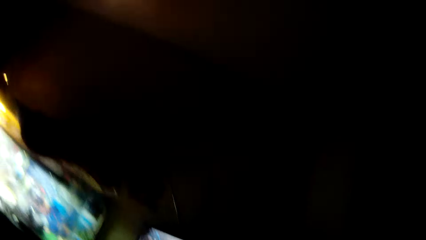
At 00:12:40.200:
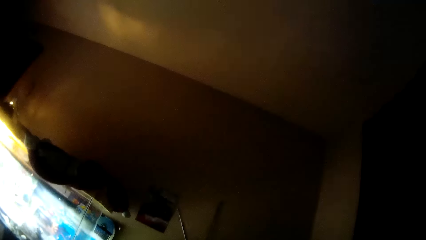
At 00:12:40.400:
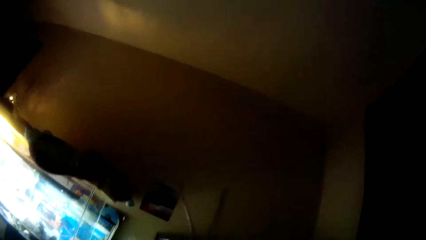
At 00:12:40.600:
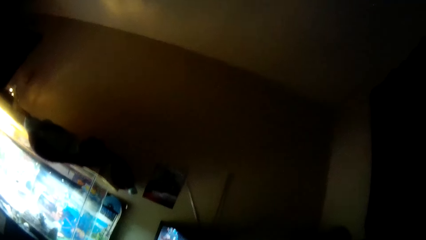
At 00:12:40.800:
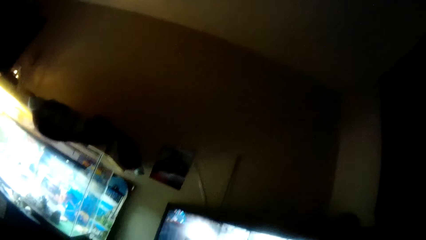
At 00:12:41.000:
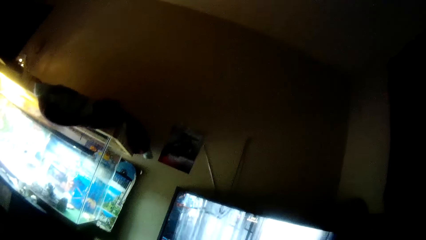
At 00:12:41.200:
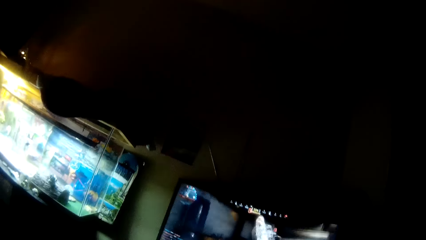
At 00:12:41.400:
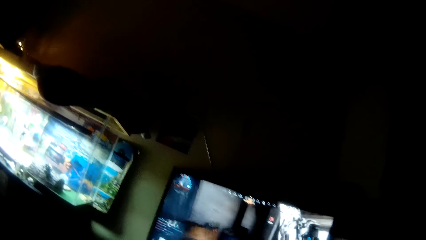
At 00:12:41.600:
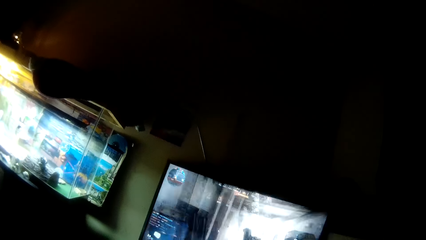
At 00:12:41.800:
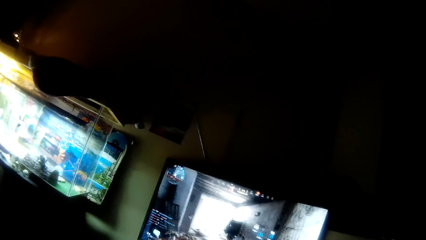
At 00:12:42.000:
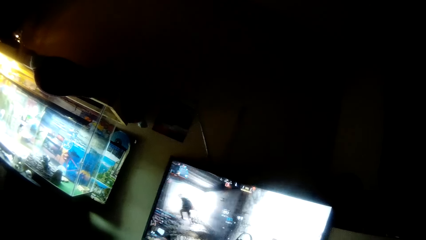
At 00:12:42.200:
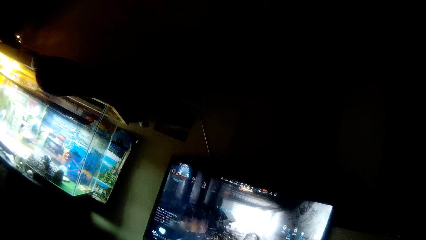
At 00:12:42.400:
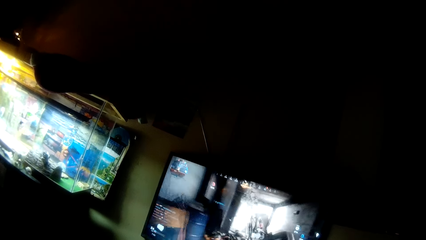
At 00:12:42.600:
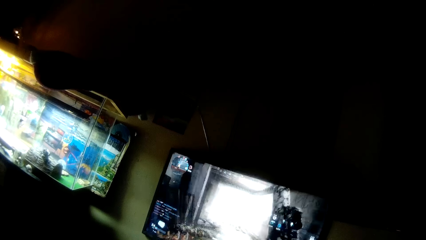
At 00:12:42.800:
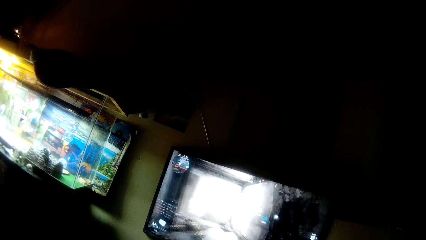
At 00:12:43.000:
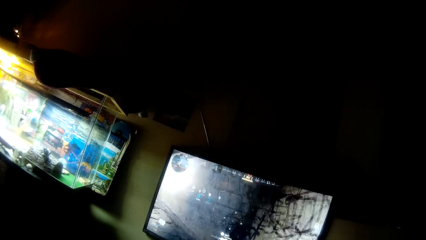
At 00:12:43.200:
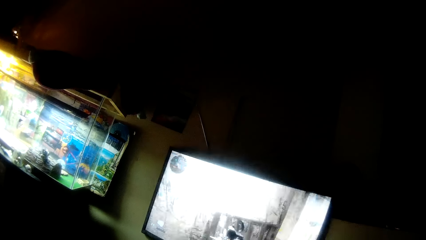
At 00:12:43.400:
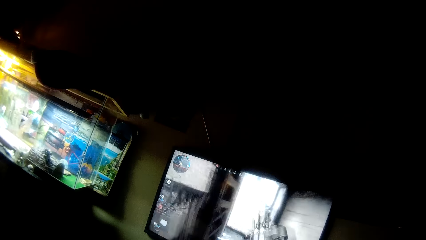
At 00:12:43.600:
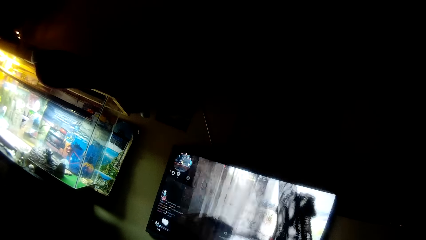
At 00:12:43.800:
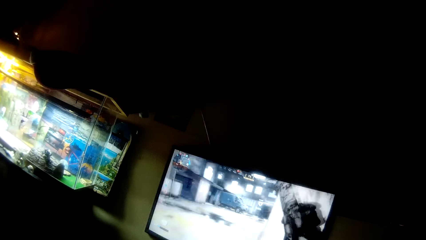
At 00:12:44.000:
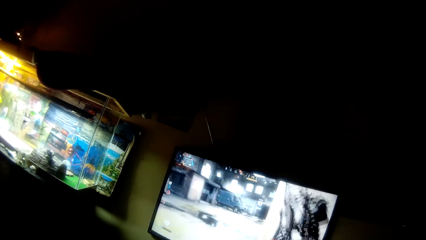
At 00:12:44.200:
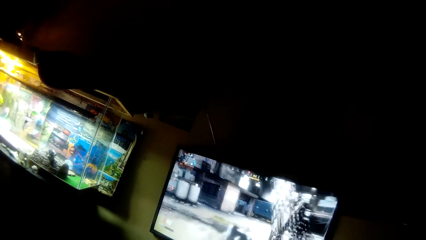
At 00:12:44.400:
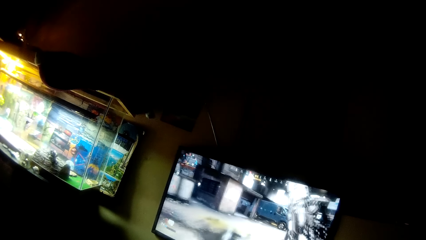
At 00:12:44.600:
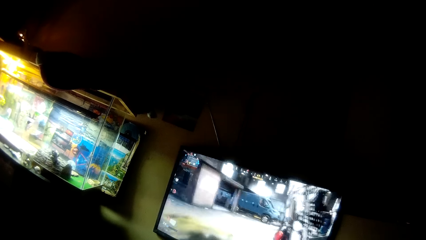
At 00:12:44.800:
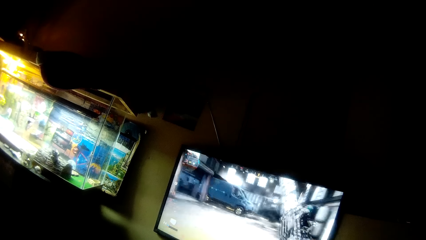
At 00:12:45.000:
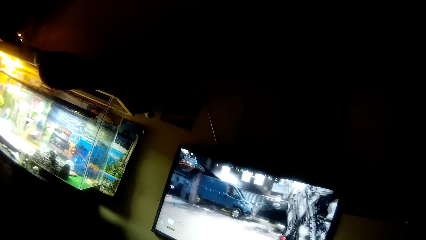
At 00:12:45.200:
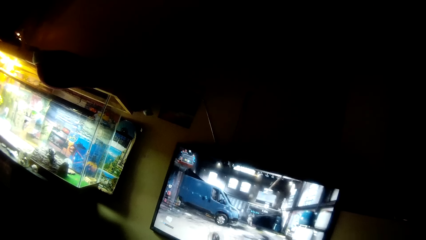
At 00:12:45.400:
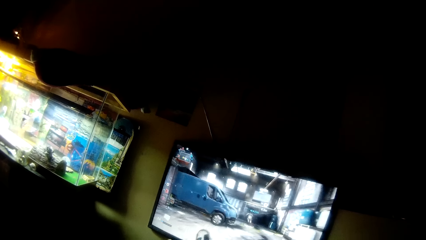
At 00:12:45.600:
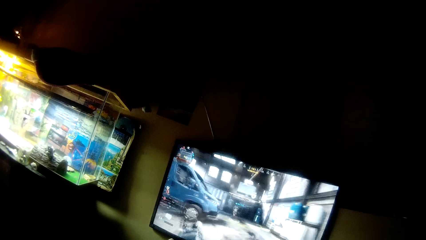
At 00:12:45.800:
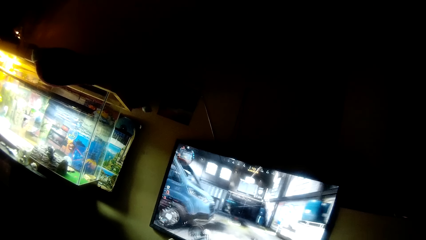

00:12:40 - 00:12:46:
The camera wearer plays the video game.

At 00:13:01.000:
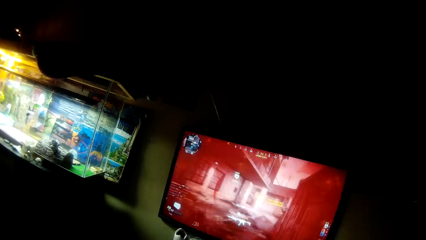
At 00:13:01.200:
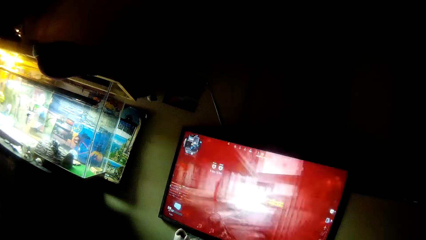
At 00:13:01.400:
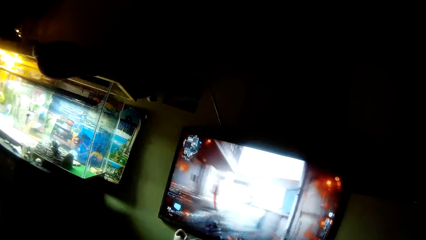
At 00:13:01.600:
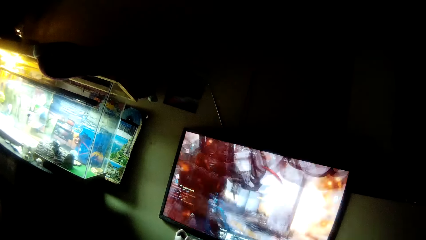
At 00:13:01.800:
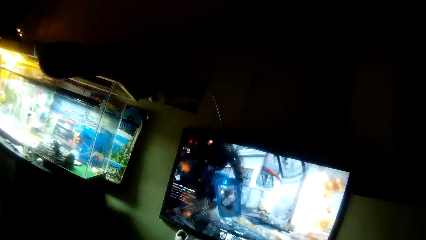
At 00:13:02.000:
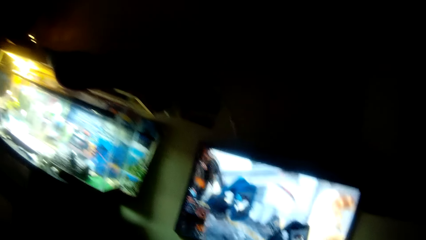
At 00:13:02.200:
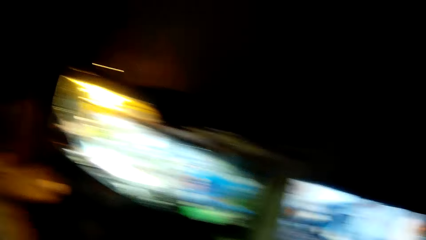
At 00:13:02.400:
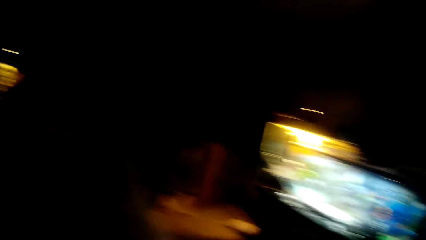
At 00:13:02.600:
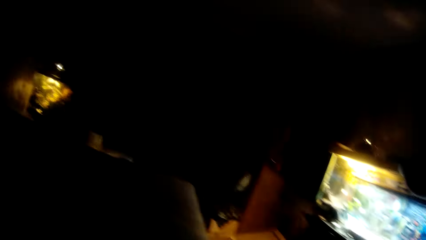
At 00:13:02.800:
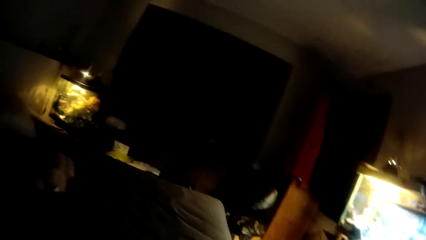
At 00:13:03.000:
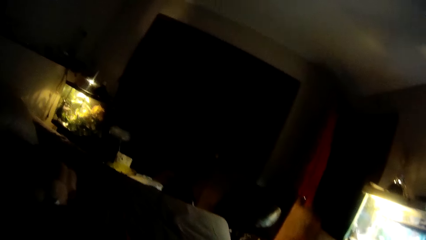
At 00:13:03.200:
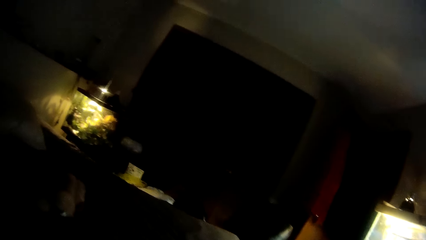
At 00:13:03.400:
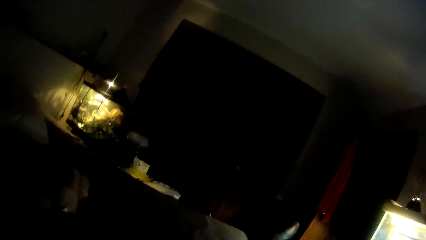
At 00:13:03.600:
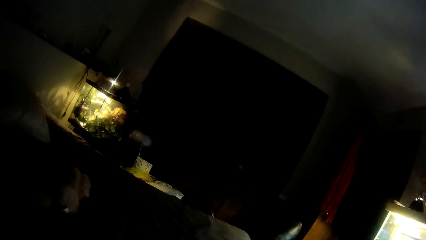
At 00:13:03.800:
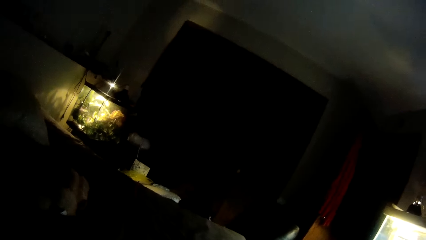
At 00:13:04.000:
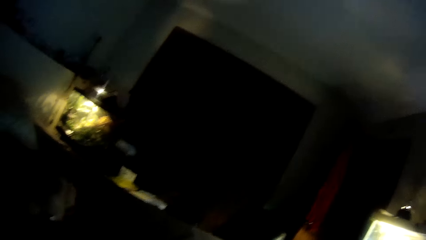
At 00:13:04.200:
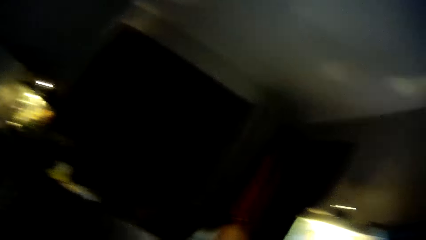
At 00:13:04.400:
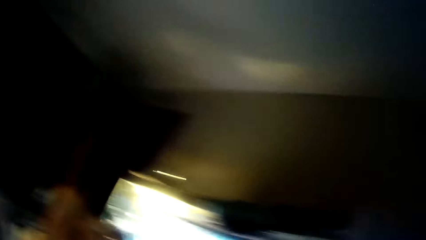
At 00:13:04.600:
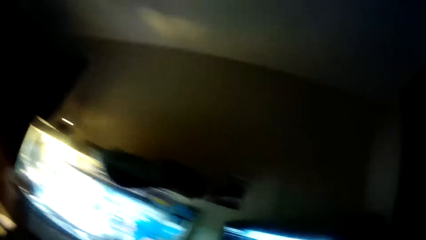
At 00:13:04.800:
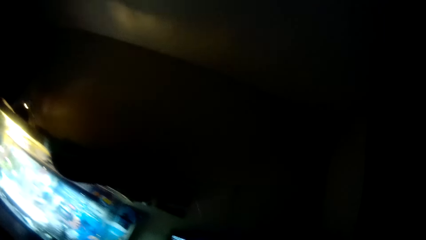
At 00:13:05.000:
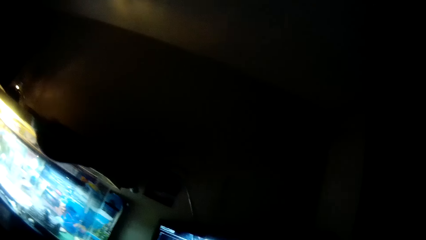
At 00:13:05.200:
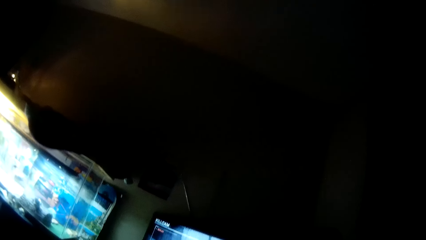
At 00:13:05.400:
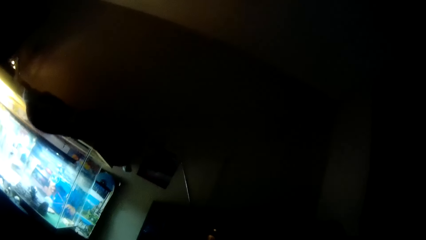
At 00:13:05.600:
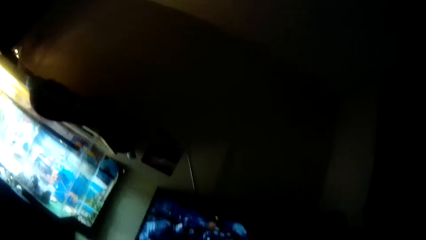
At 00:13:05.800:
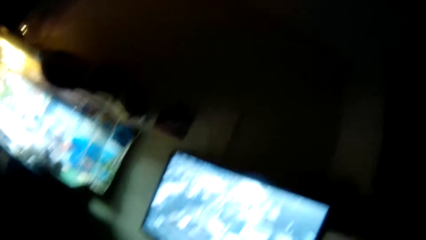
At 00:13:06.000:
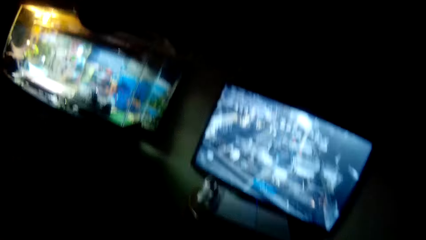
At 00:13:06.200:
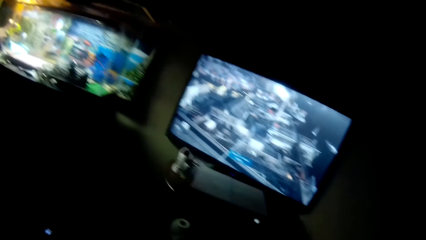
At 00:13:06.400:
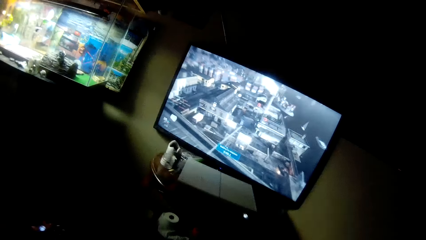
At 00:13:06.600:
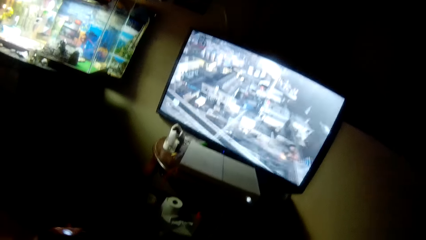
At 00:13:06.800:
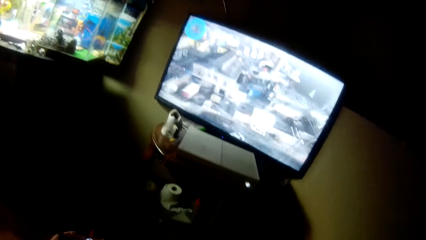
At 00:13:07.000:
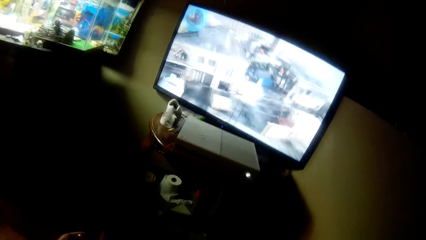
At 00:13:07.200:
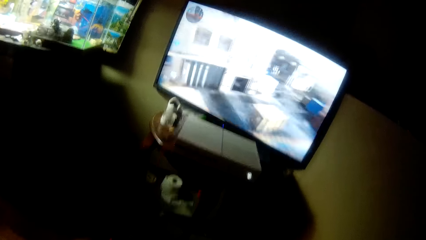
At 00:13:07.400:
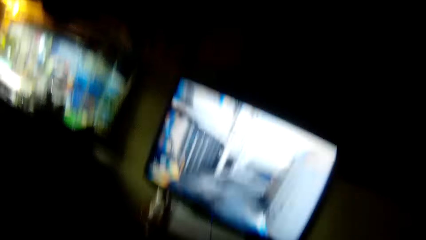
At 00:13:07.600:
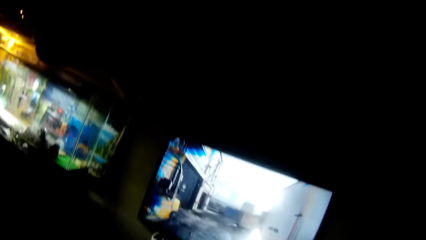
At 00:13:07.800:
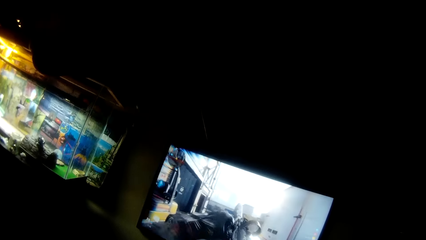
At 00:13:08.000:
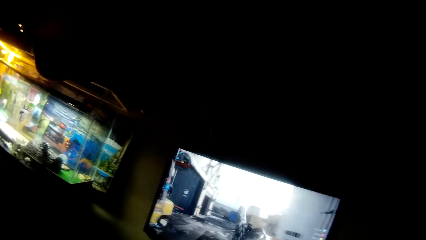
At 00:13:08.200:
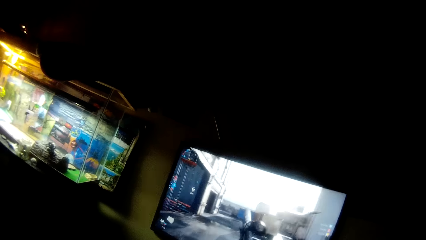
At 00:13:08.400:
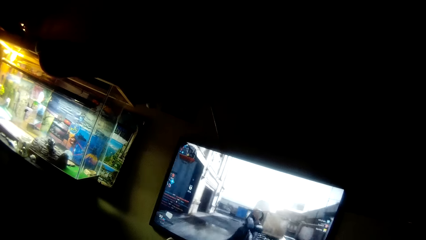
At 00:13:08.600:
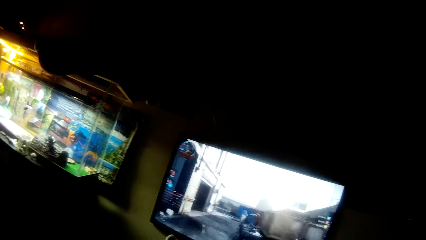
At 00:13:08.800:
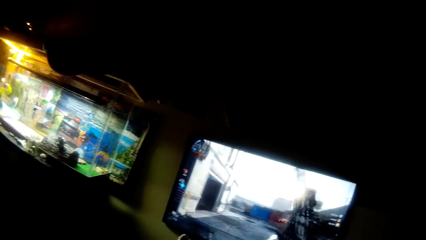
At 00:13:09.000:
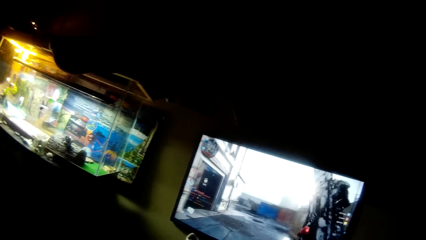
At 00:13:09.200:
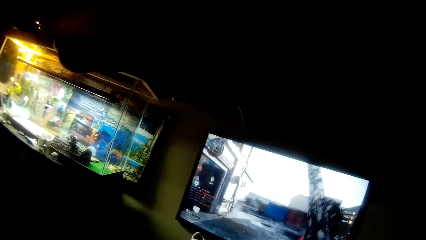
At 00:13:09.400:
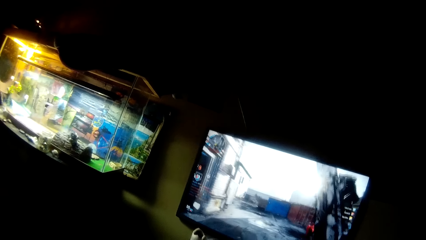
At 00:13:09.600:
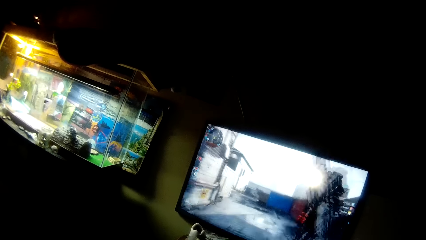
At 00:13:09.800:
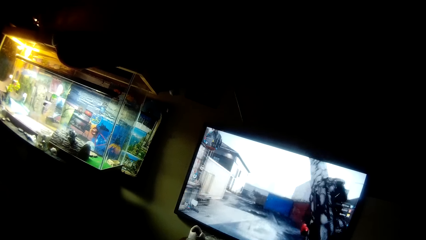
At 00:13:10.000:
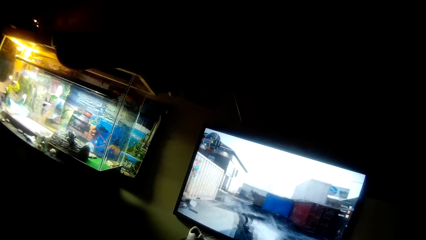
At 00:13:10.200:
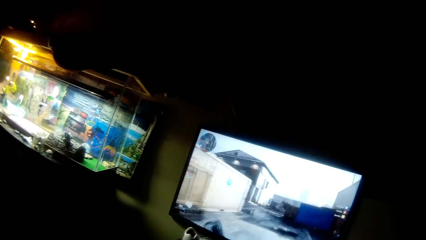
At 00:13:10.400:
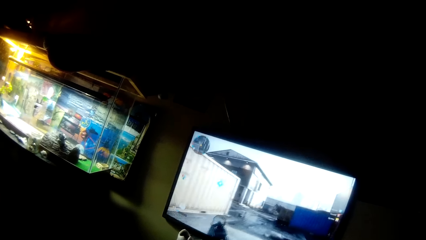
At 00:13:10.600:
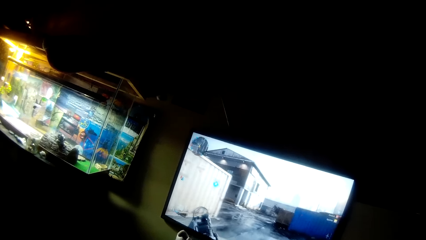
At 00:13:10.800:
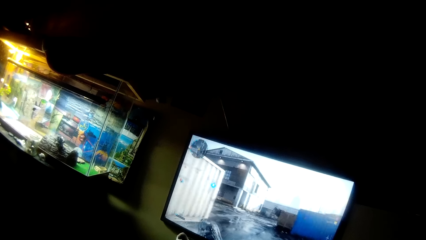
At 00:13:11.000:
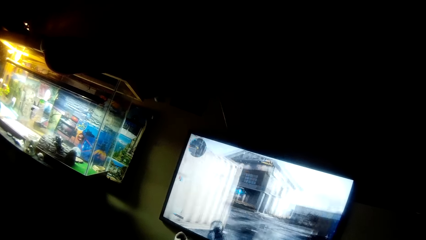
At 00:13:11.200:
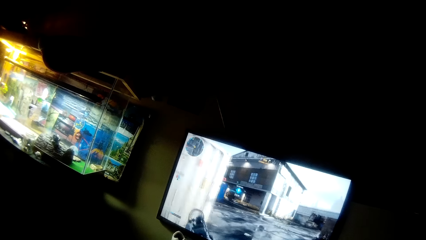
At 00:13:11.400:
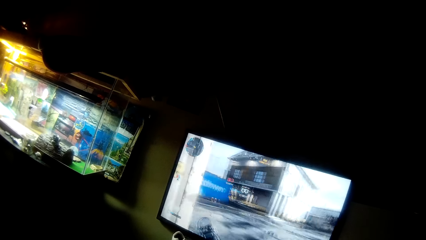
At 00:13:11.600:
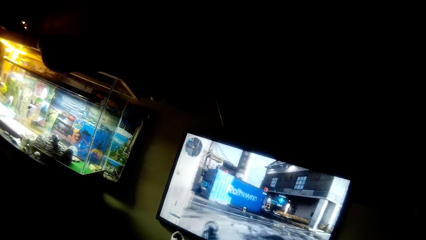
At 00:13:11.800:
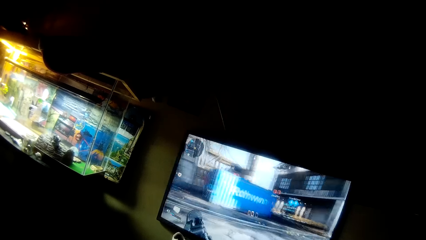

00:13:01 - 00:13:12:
The camera wearer looks around the room. They look at the screen. They play the video game.
